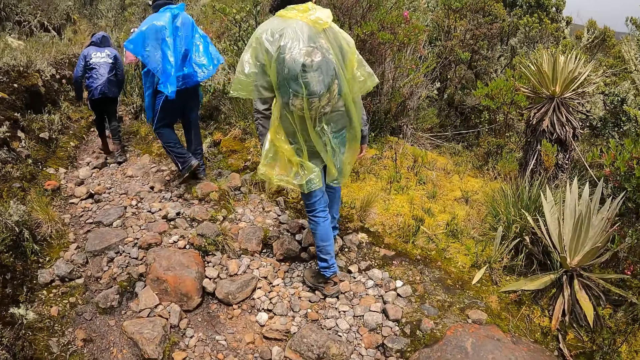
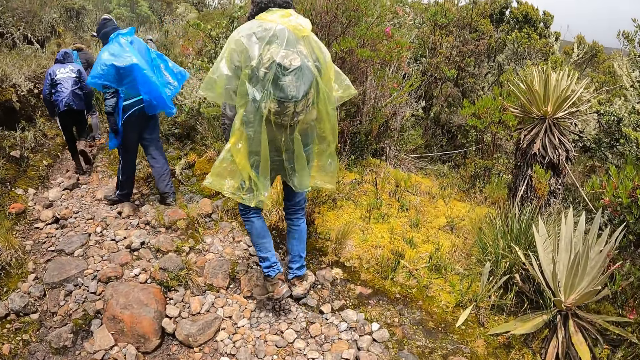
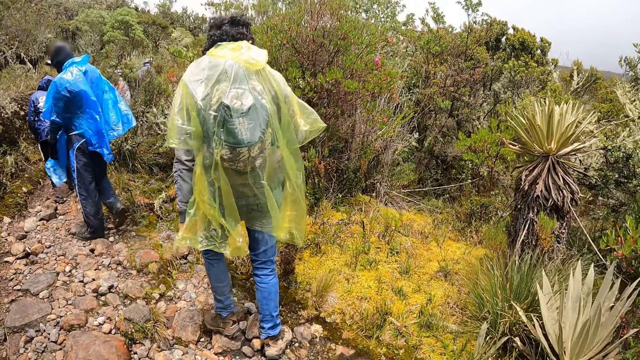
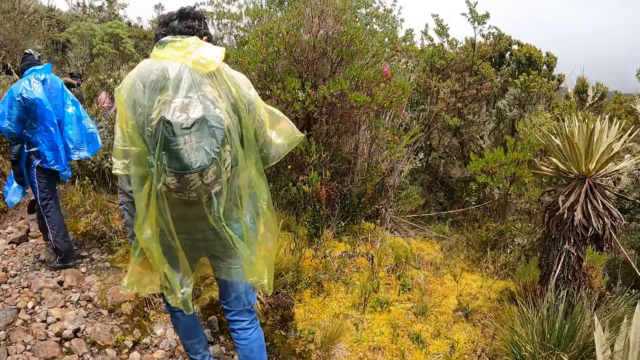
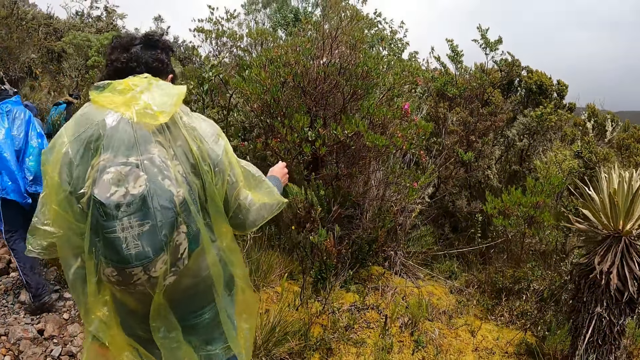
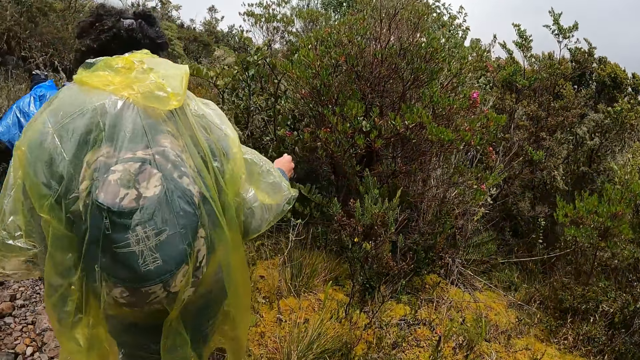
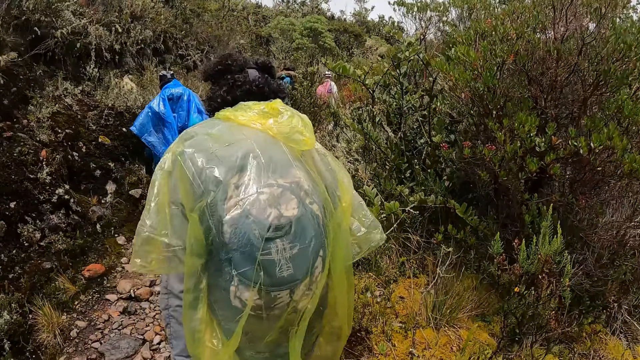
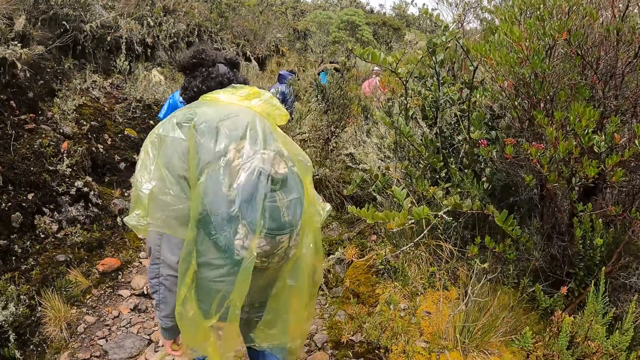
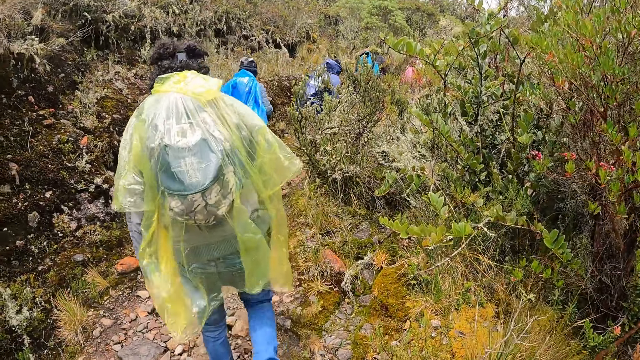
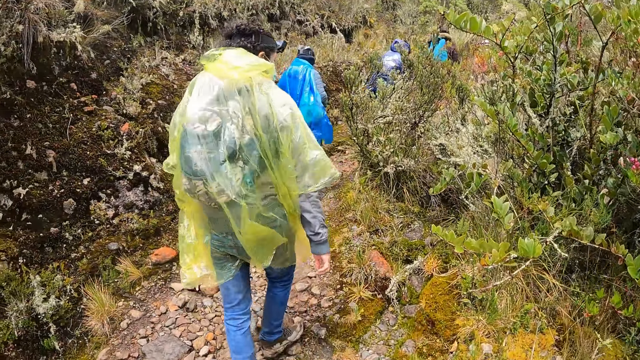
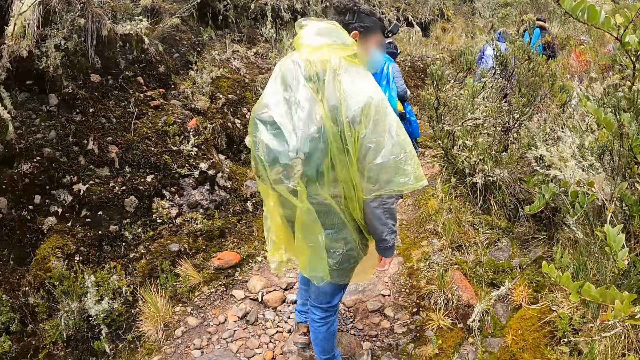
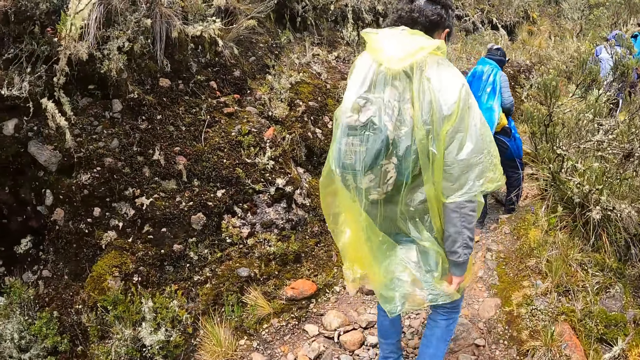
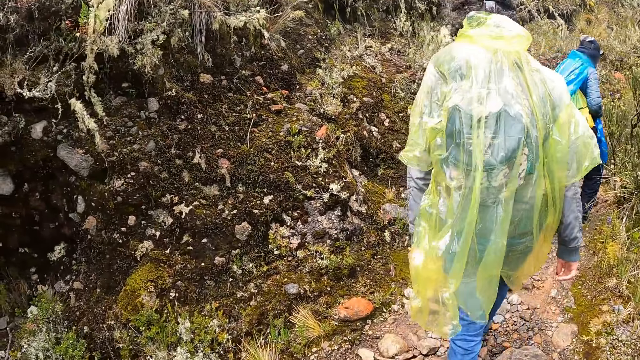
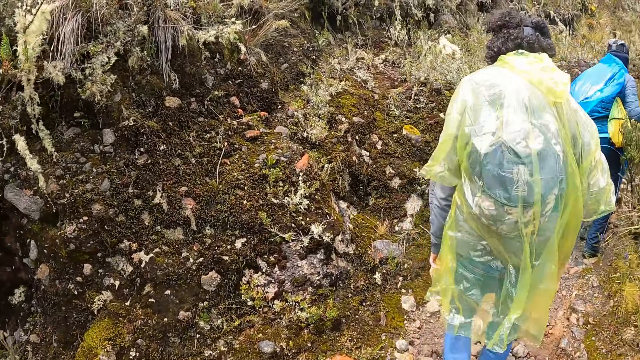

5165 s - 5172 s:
The camera wearer walks around. The man touches a plant with his right hand.

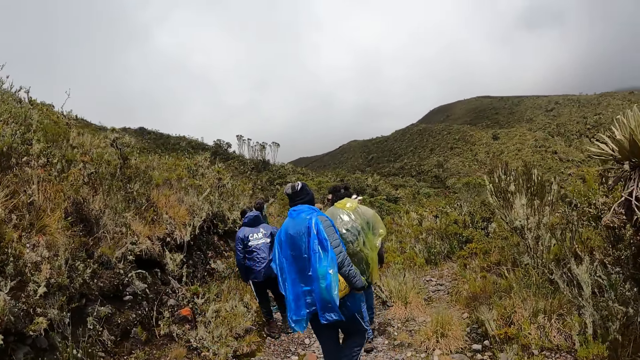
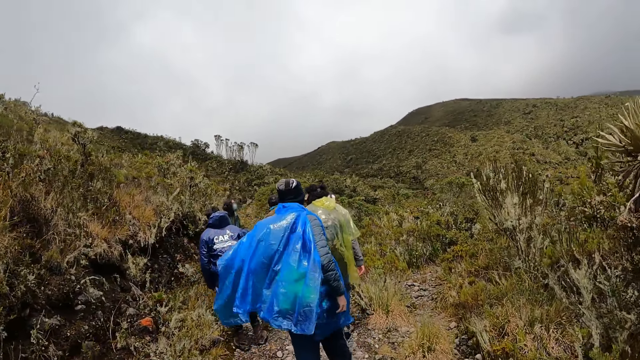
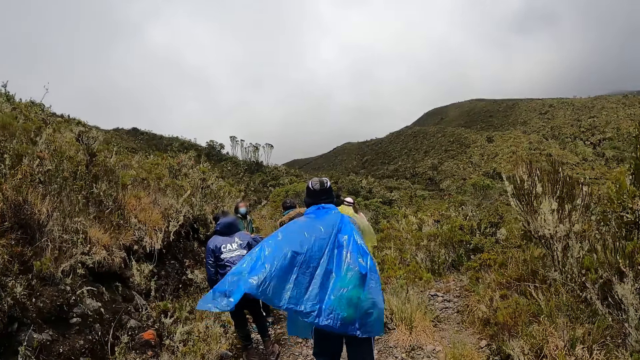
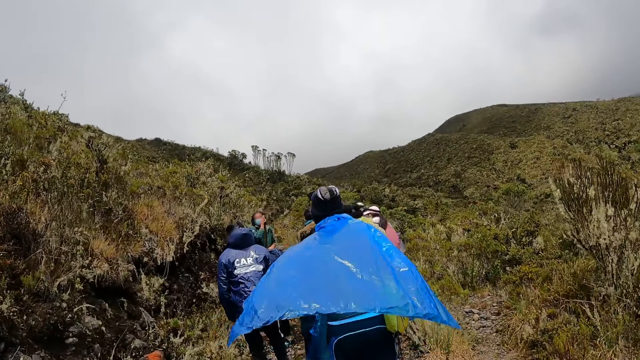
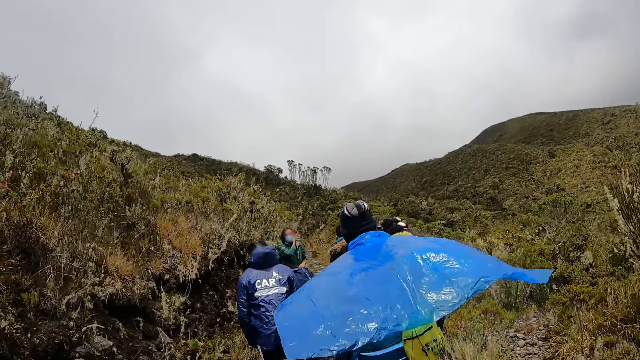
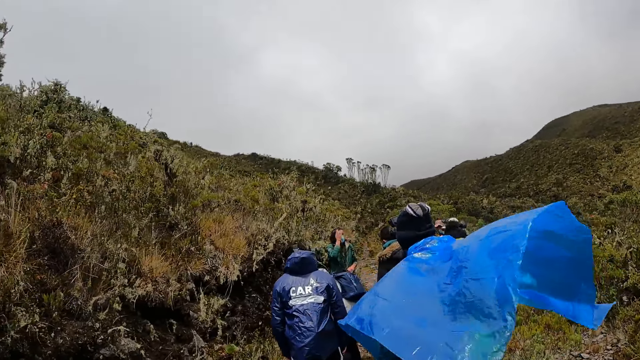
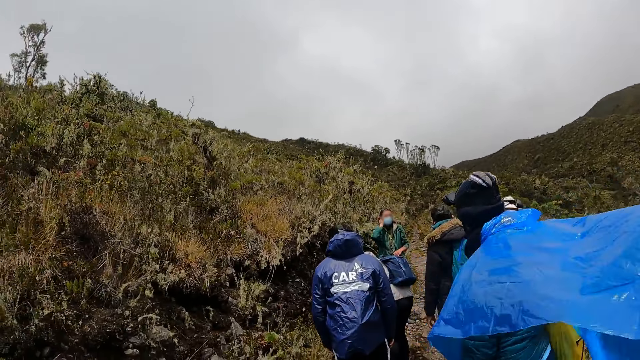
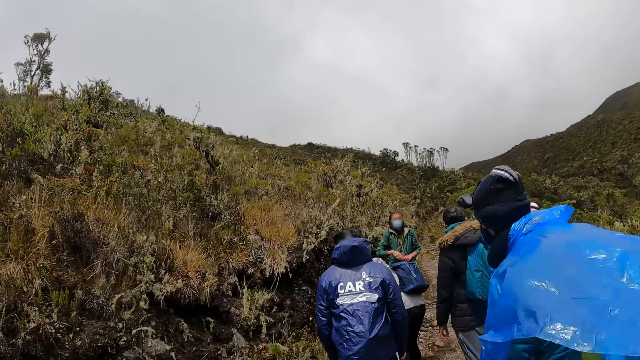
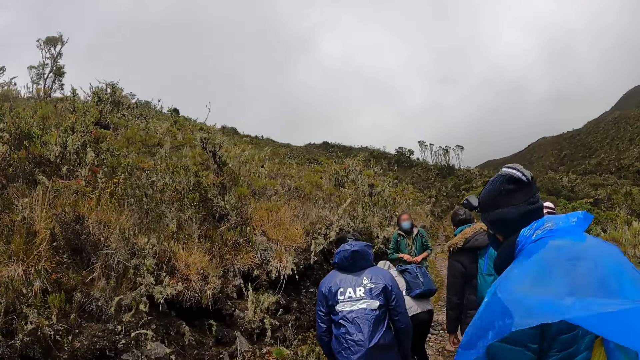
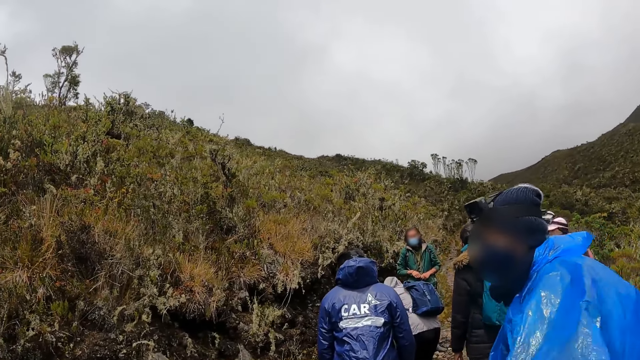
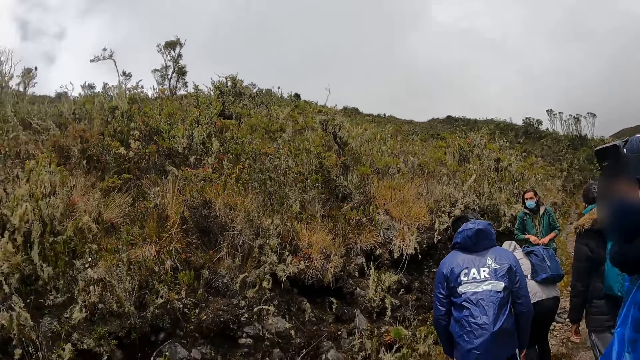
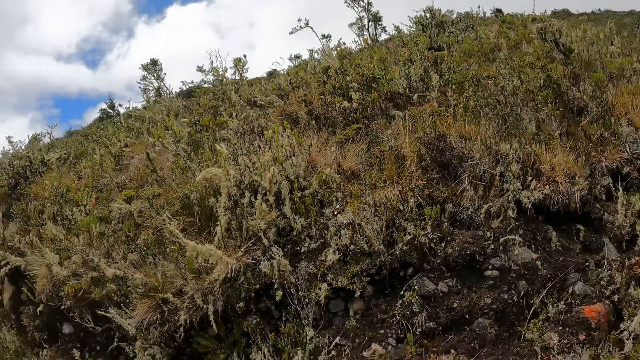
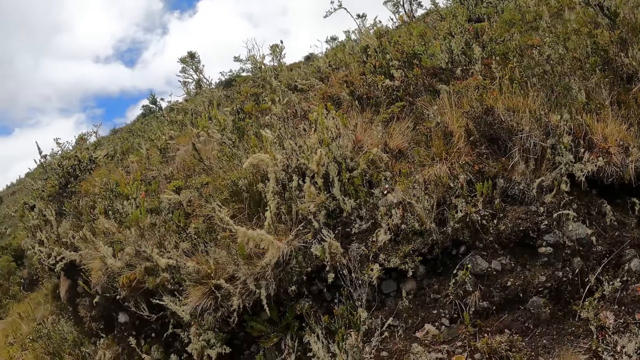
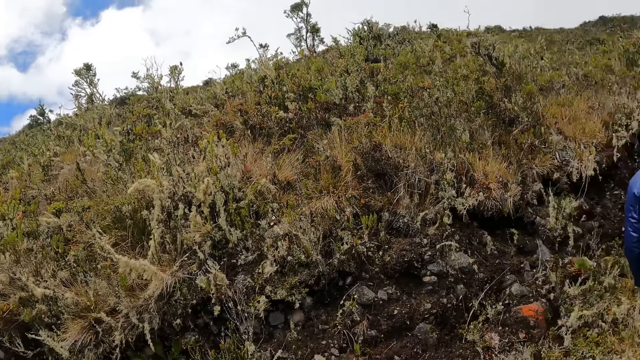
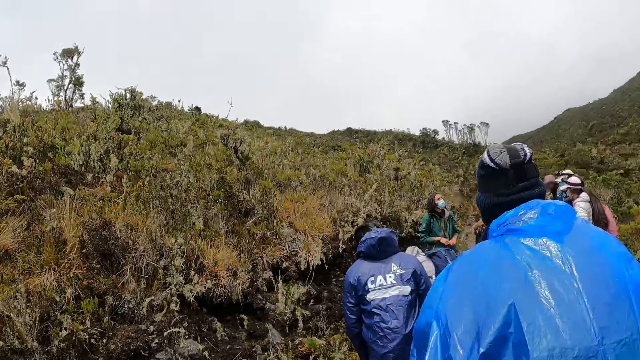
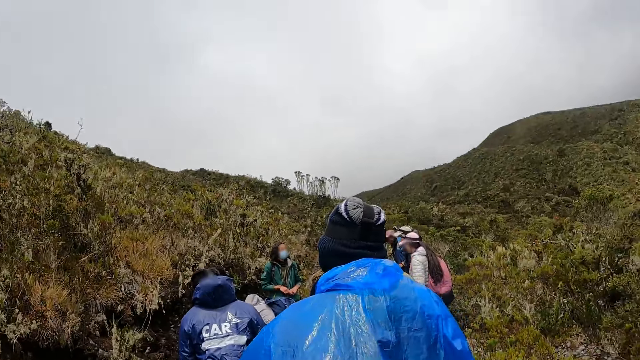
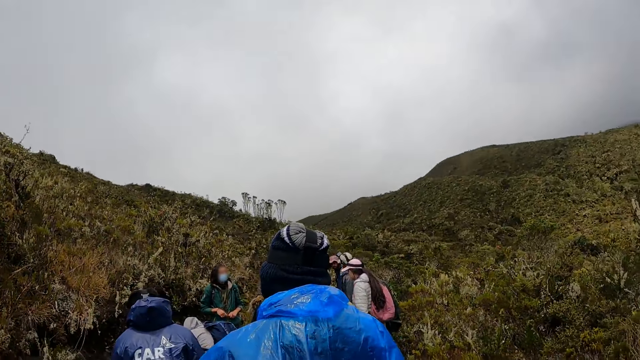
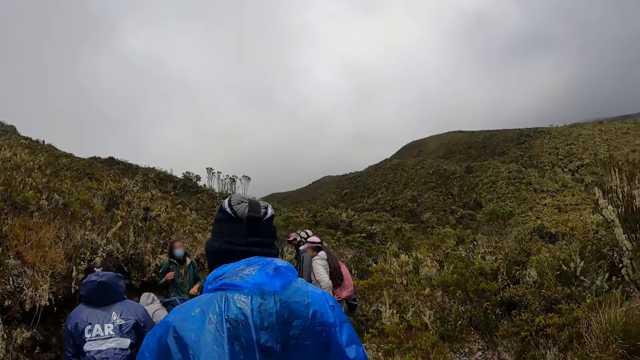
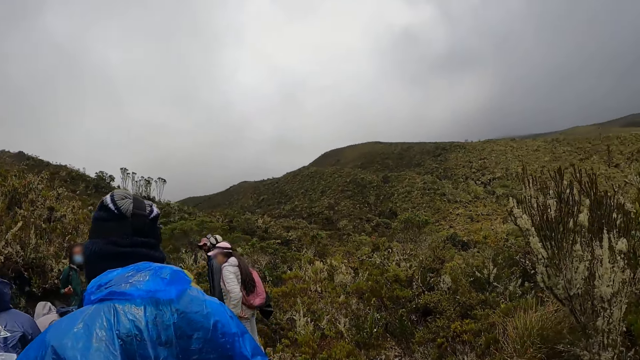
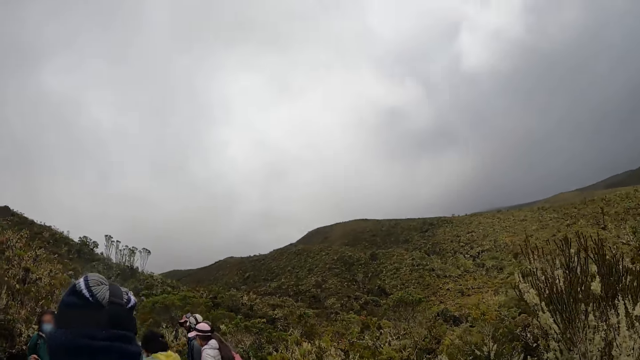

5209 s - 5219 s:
A woman pats her hair with her right hand. The camera wearer looks around.

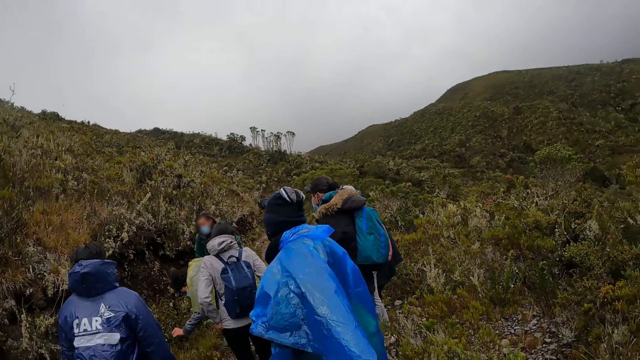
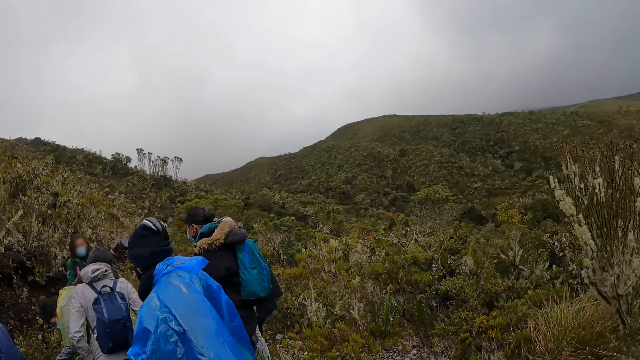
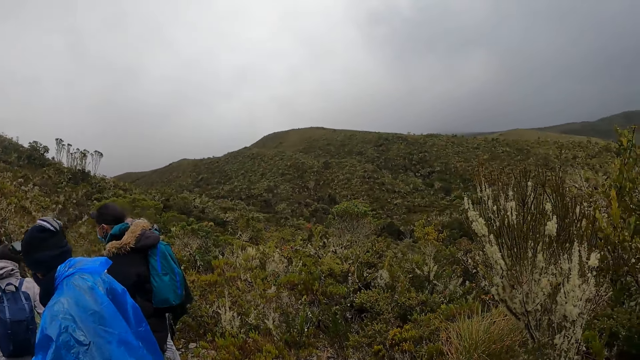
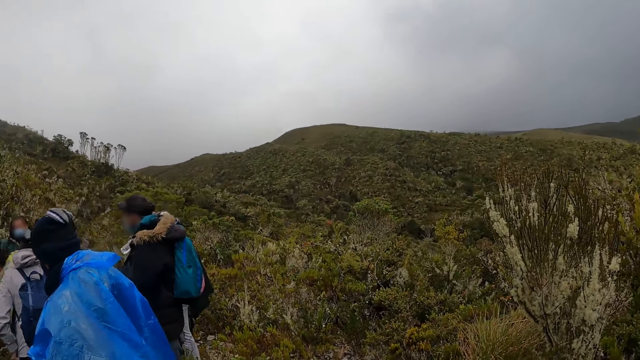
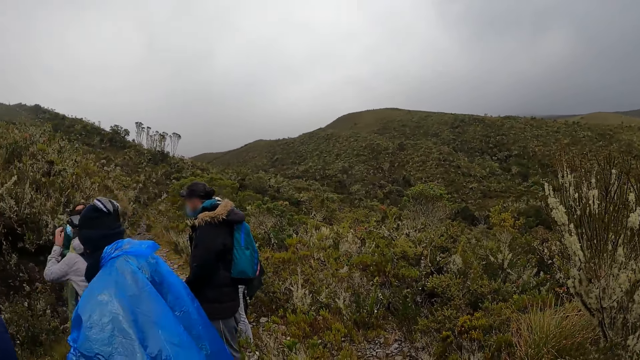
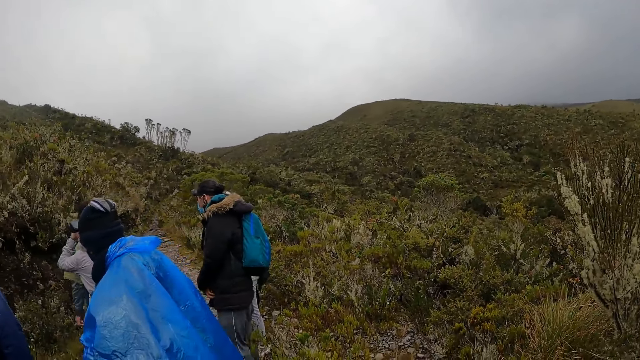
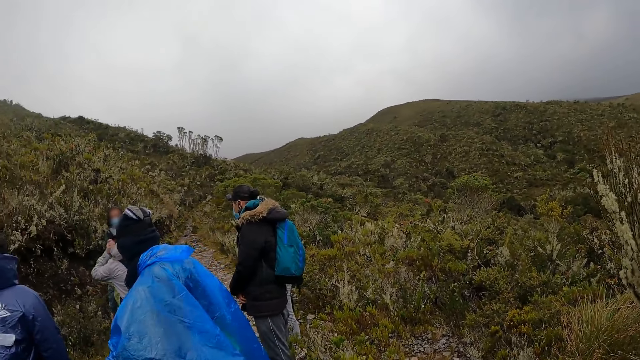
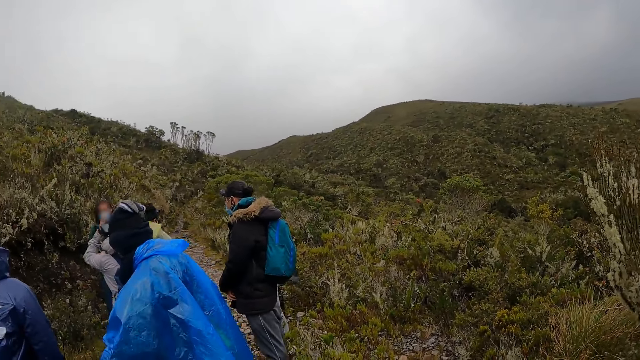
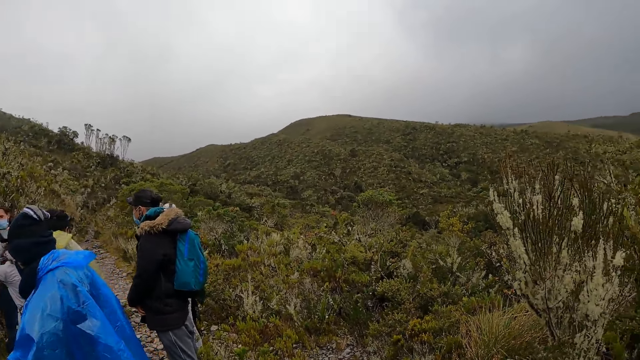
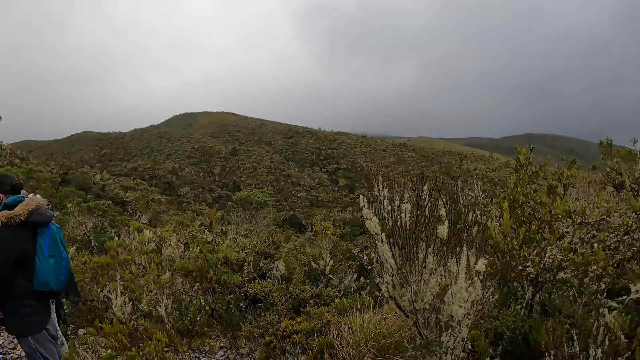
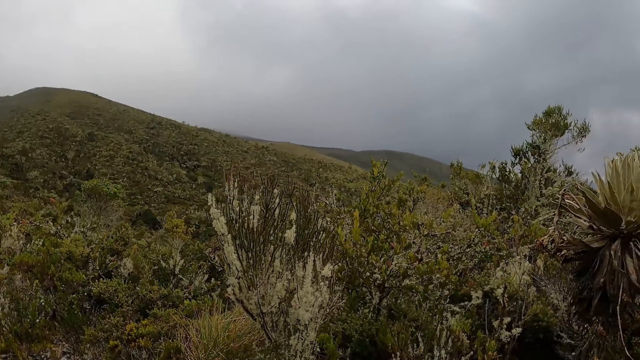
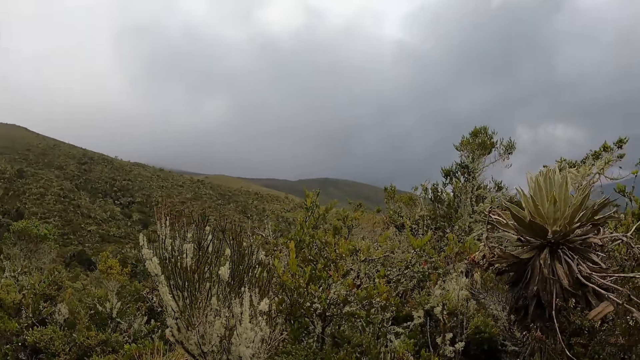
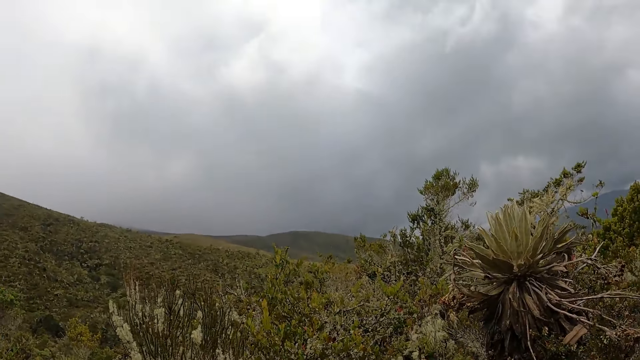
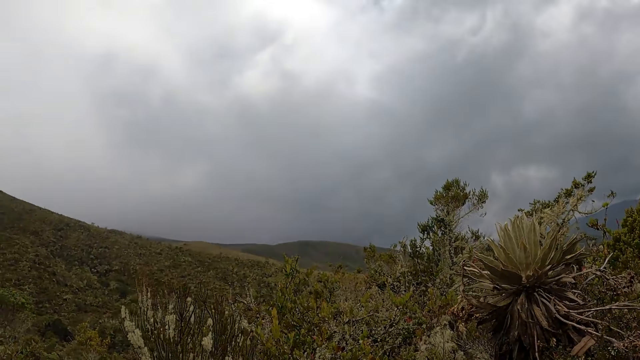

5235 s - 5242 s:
A woman pats her hair with her left hand.
